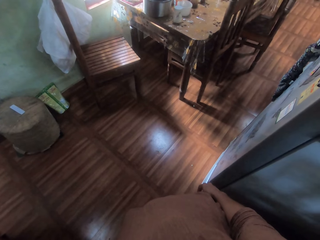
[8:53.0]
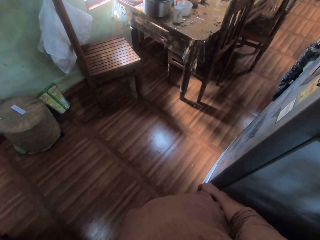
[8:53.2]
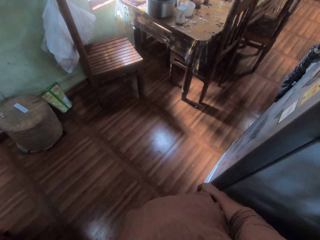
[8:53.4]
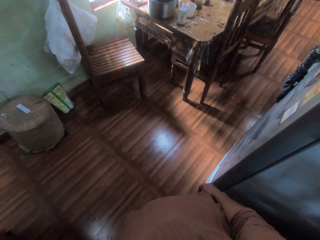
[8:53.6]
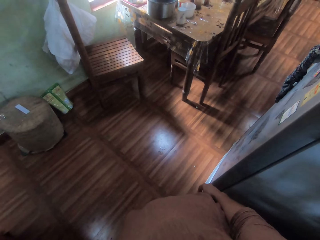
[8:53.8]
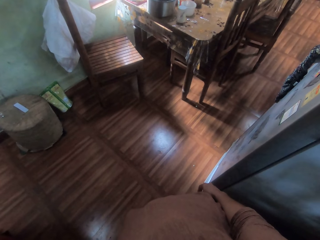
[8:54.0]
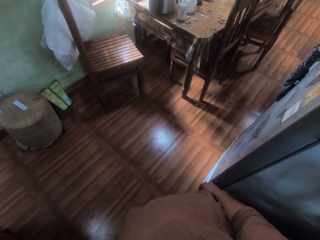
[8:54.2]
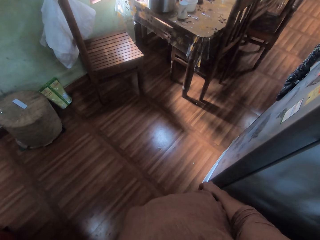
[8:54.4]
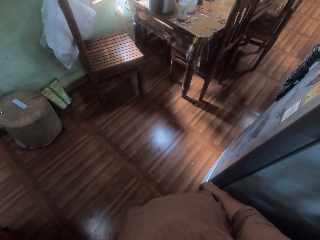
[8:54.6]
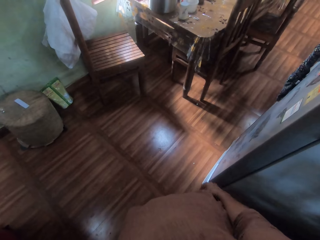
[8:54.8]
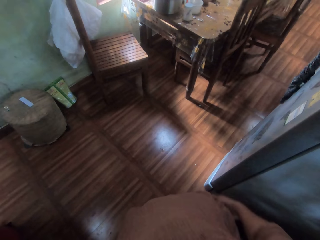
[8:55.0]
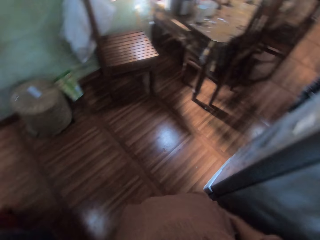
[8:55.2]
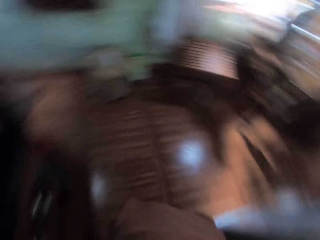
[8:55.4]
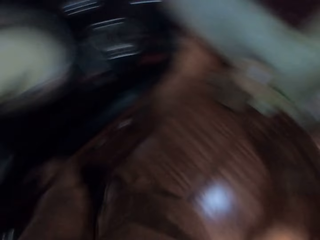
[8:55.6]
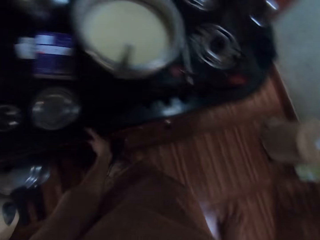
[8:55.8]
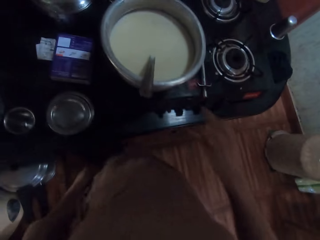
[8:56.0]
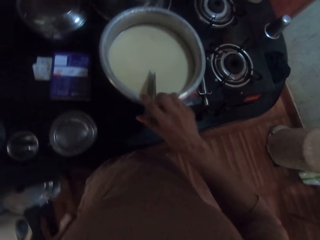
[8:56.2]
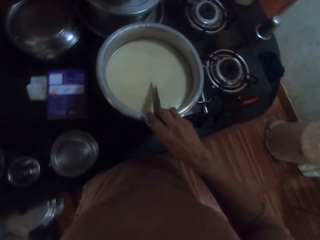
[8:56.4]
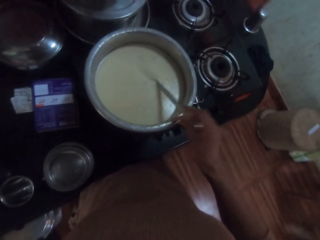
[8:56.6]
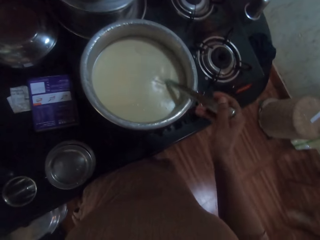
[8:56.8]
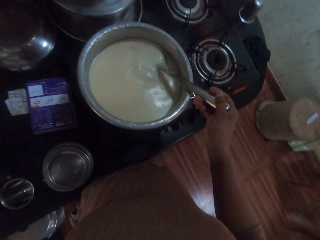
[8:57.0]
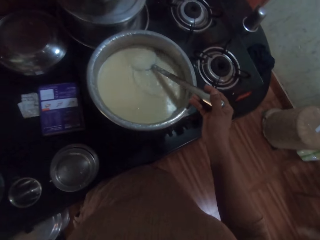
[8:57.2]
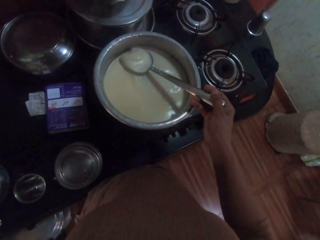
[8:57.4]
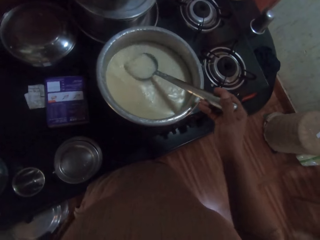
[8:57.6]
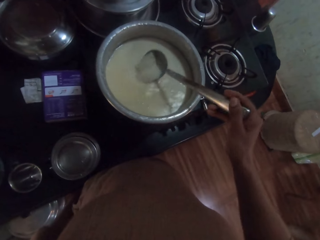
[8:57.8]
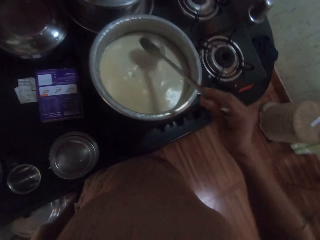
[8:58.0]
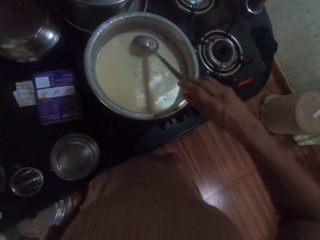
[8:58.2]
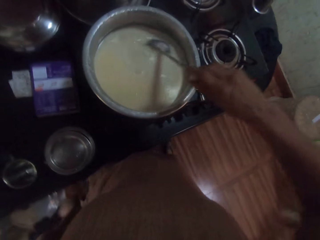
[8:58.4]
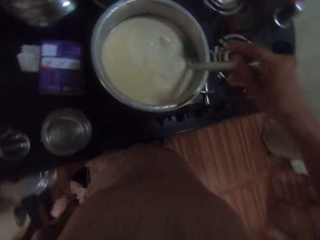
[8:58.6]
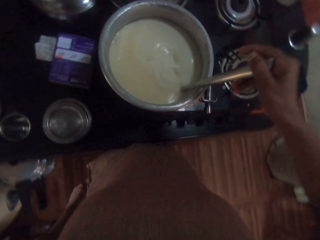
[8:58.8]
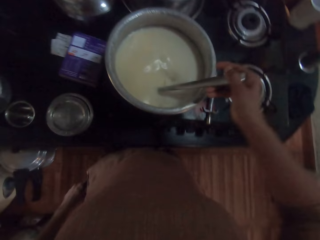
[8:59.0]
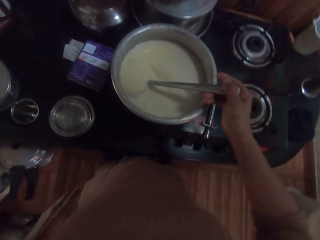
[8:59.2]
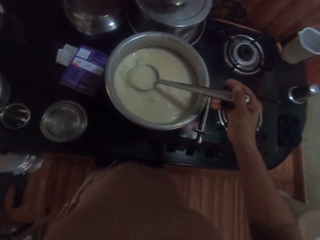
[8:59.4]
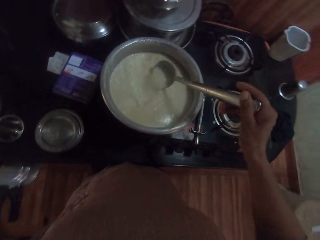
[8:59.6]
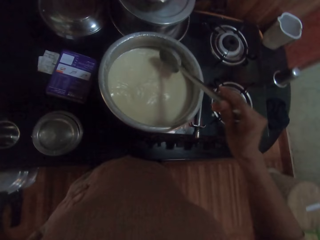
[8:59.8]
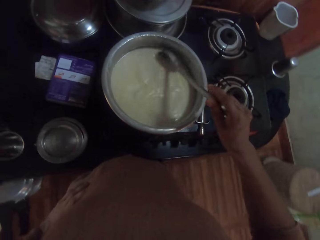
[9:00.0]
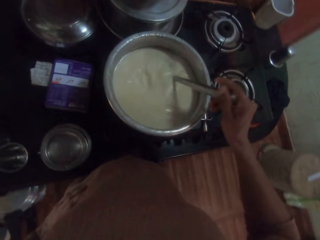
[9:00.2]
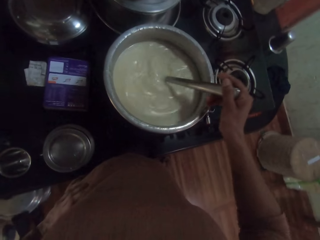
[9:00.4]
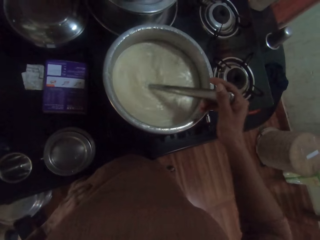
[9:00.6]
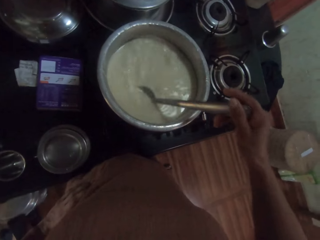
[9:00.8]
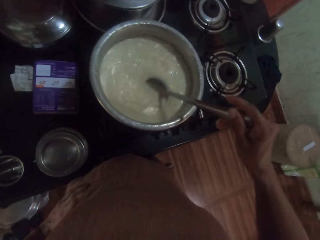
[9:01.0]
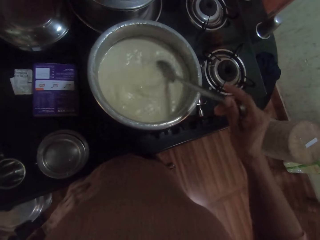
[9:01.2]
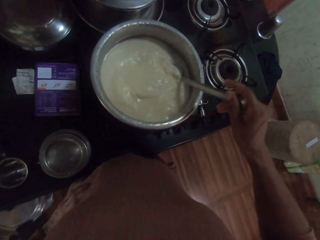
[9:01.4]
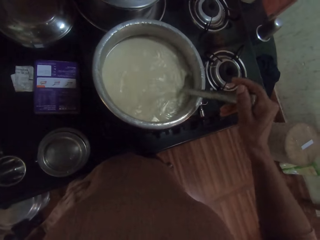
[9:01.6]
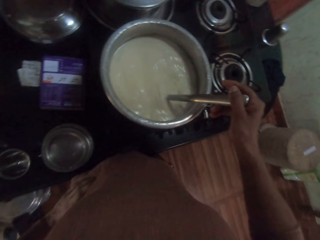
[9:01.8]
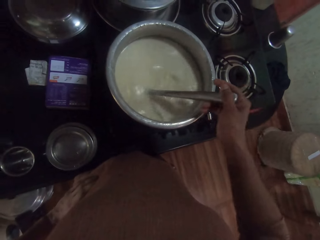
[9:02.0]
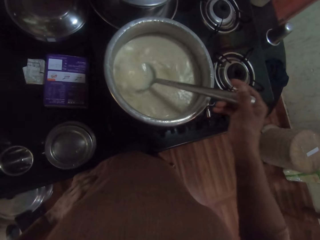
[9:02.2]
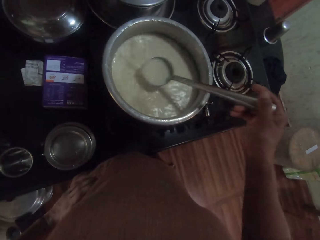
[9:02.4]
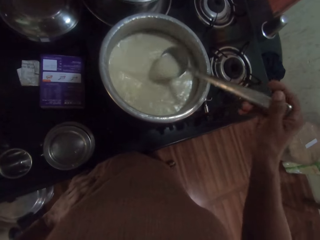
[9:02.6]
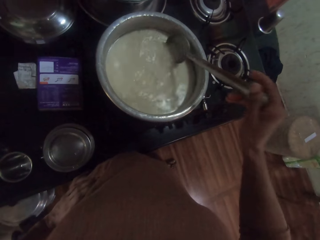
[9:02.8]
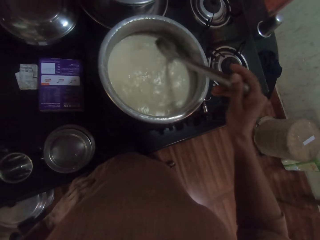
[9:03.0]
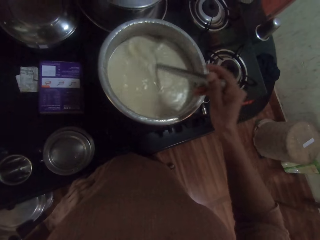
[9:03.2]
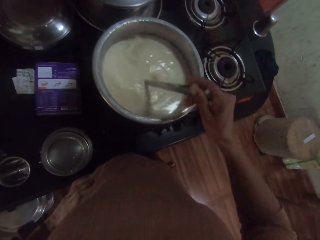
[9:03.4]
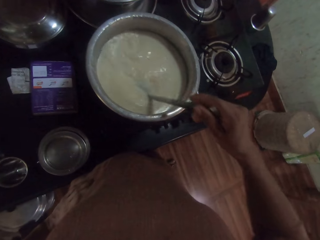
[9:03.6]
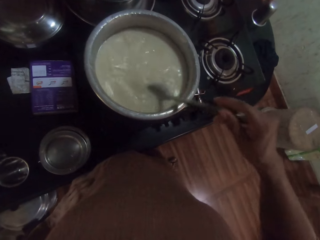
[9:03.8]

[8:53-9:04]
The camera wearer picks up the spoon in the pot on the cooker with her right hand. She stirs the liquid in the pot on the cooker with the spoon in her right hand.

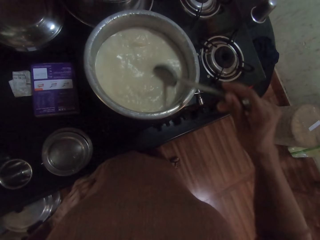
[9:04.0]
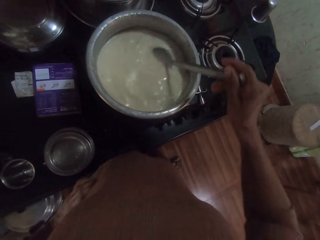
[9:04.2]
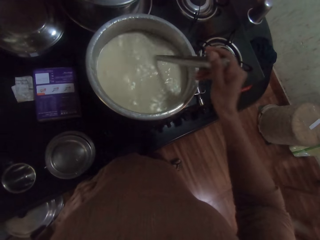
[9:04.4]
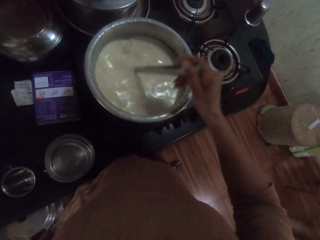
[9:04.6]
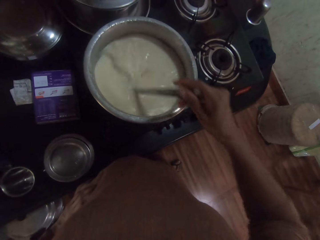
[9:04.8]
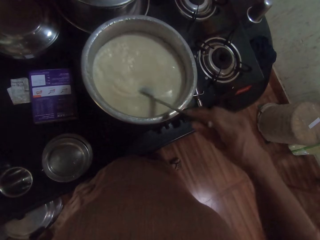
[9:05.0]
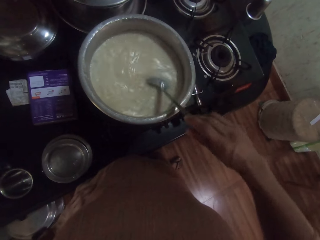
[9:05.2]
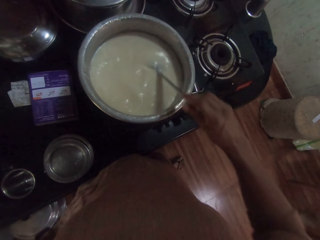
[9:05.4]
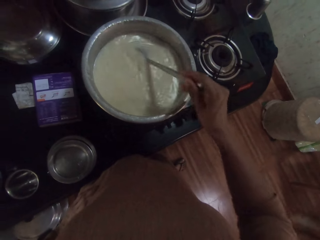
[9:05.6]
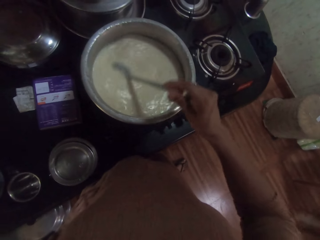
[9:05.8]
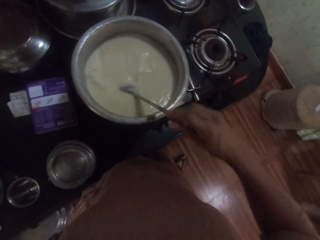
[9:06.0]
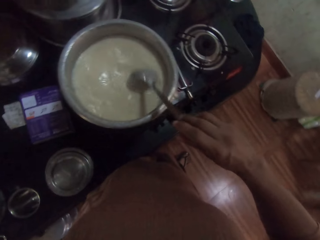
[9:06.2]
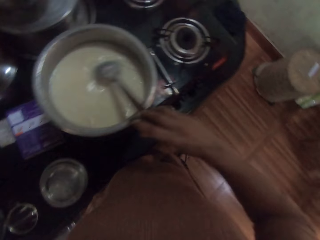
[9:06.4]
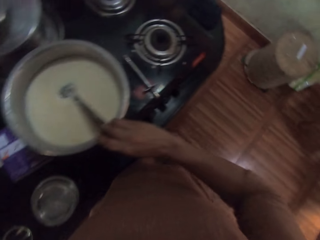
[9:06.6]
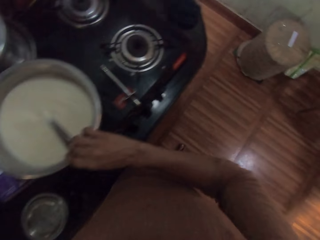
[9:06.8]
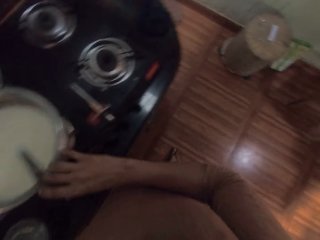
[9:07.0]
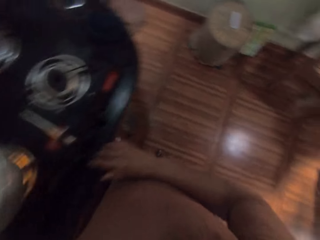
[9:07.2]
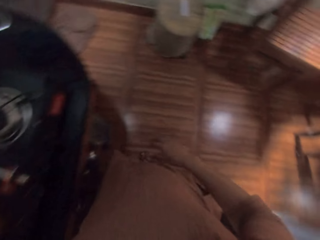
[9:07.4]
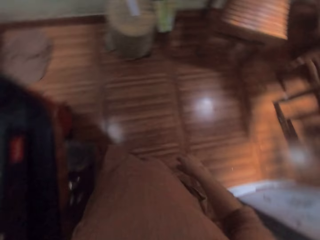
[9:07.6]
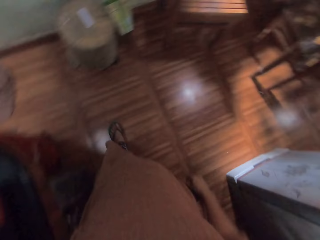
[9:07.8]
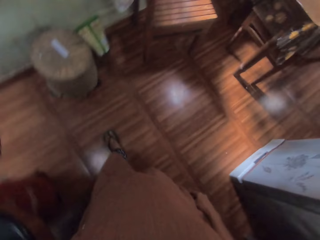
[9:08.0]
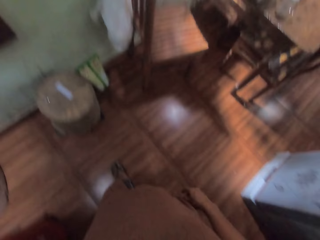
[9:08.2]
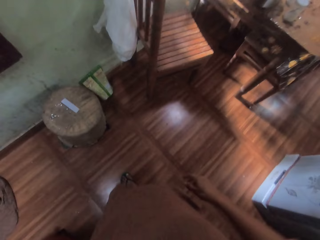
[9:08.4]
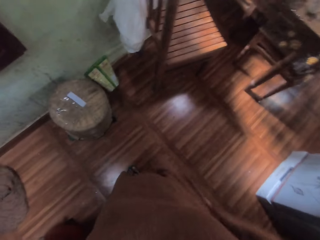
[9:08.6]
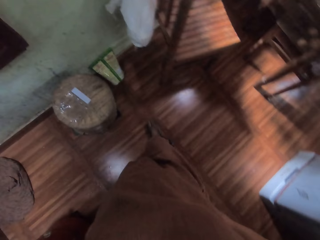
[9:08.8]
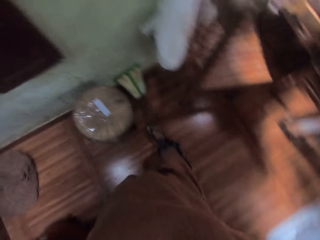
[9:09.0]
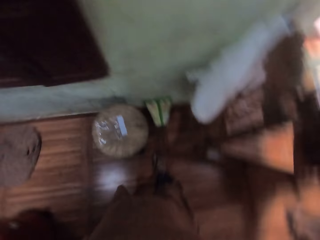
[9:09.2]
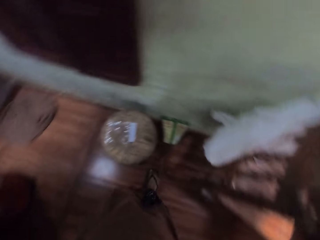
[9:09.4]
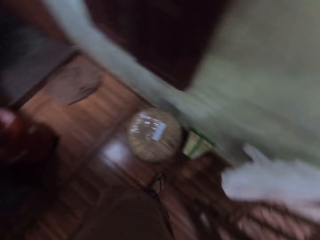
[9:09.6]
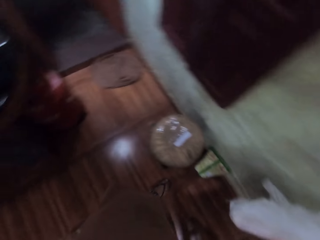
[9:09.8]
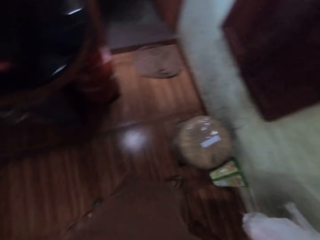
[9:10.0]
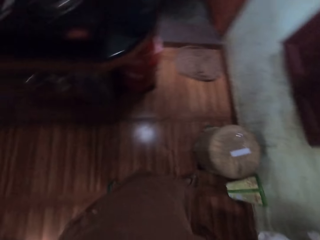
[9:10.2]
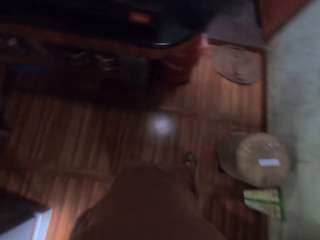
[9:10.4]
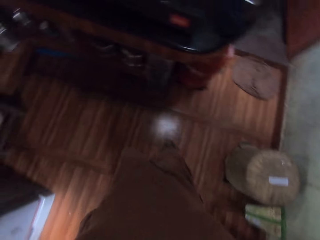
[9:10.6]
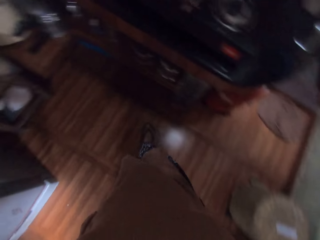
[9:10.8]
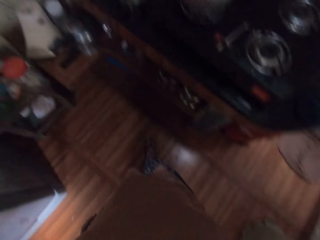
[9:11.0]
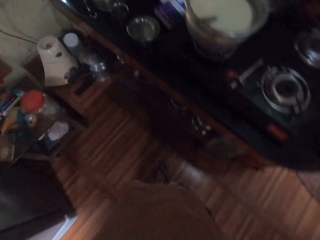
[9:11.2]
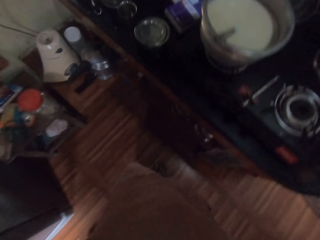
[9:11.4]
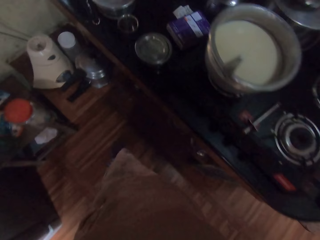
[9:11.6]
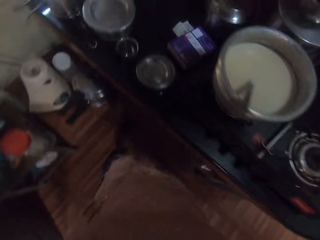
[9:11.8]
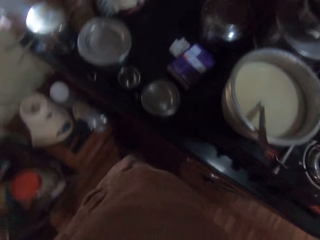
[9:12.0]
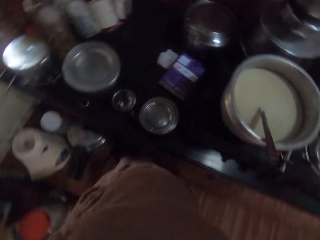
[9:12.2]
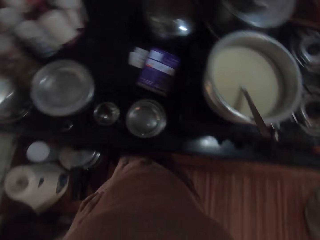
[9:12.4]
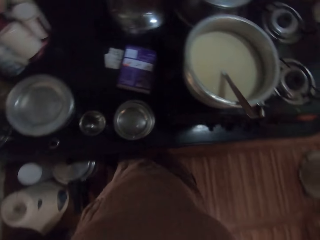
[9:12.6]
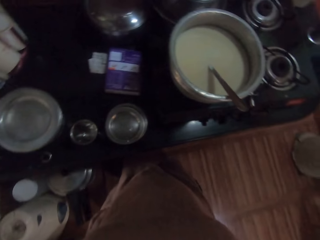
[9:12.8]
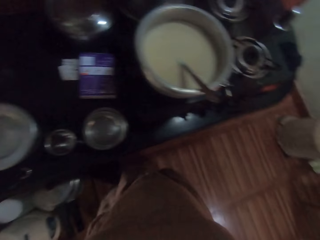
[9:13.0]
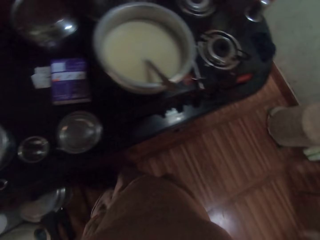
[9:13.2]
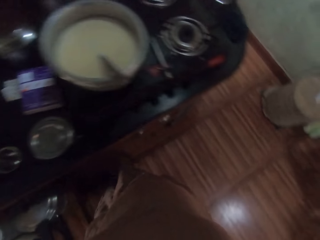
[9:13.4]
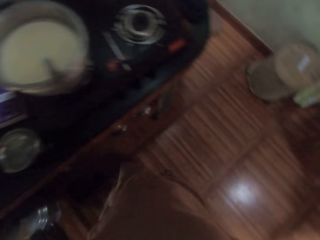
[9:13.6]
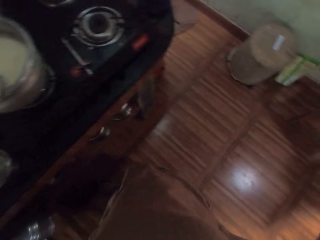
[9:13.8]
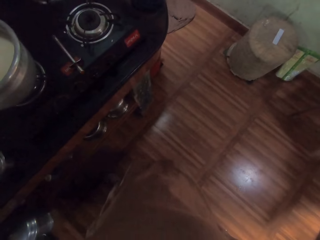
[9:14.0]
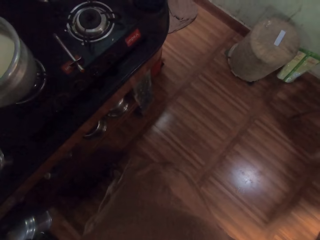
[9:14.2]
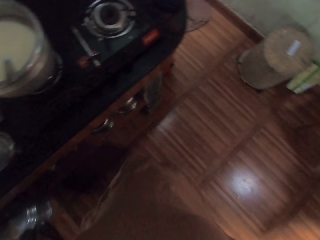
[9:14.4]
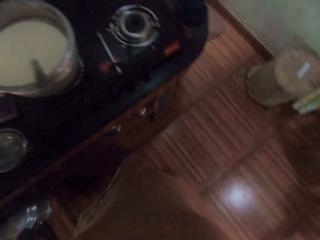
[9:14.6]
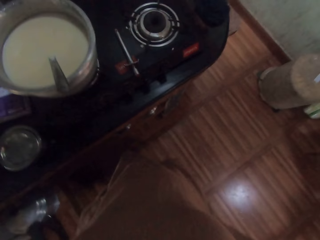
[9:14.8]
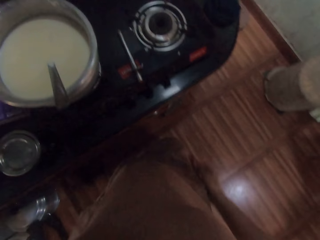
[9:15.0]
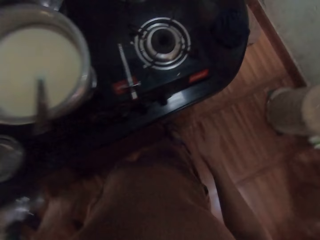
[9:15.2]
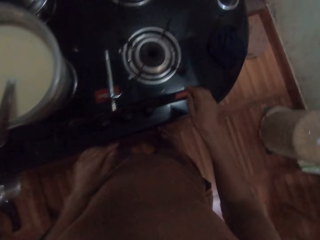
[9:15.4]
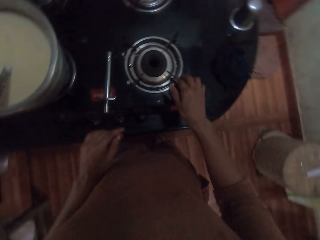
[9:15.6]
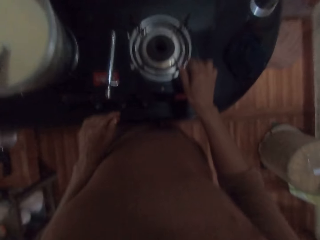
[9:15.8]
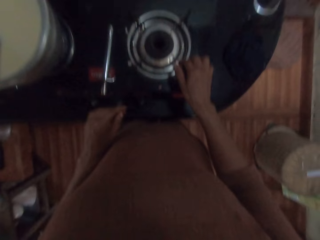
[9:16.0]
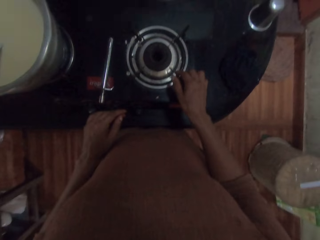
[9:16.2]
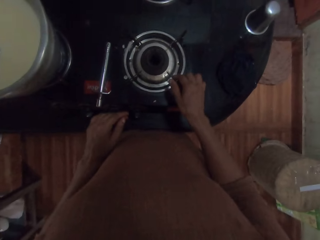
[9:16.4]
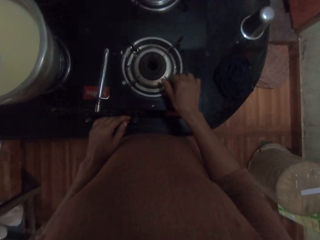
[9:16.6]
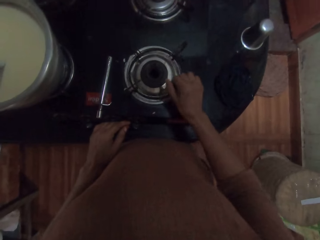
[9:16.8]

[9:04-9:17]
The camera wearer drops the spoon in her right hand in the pot on the cooker. She moves around. She picks up a burner frame from the gas cooker with her right hand.
